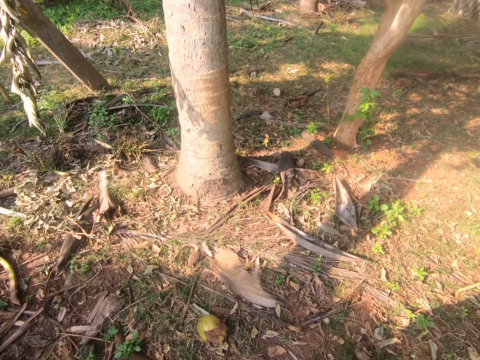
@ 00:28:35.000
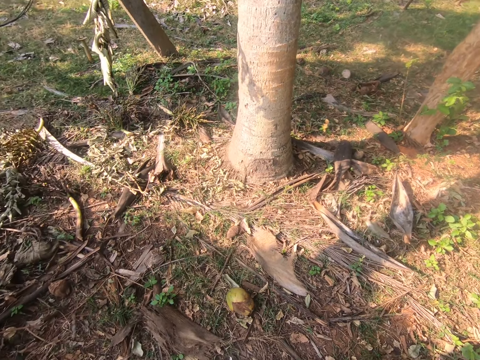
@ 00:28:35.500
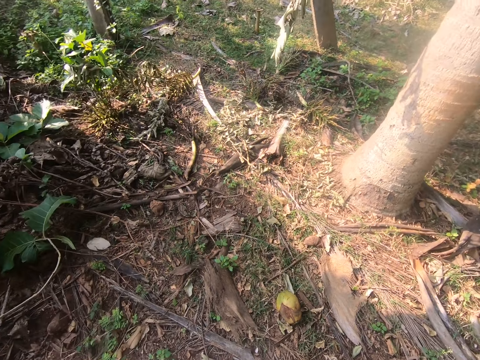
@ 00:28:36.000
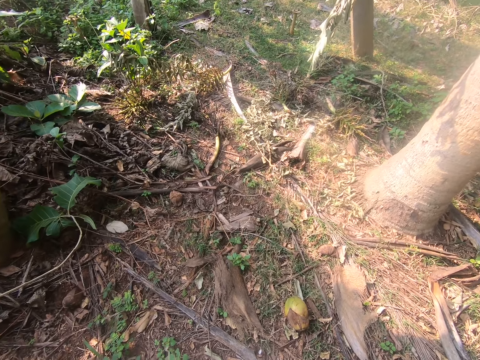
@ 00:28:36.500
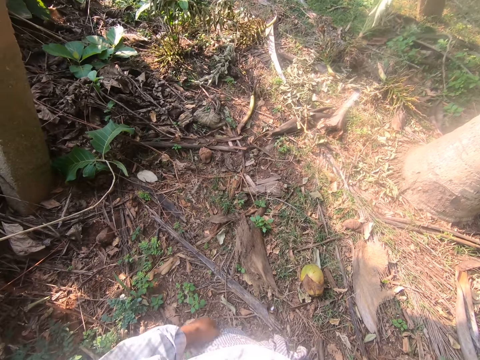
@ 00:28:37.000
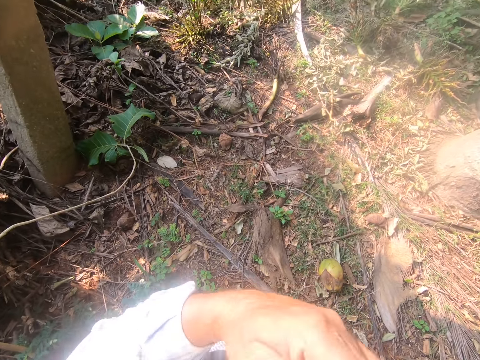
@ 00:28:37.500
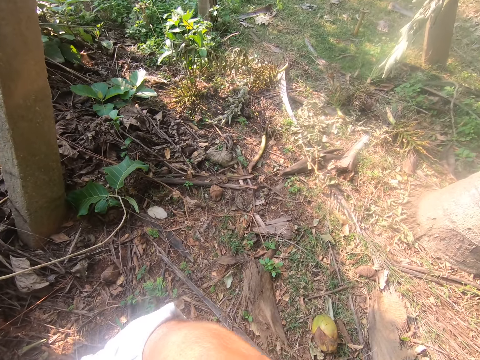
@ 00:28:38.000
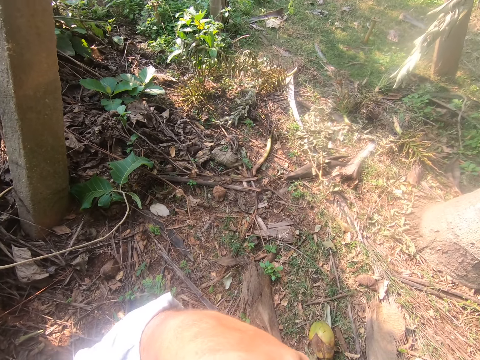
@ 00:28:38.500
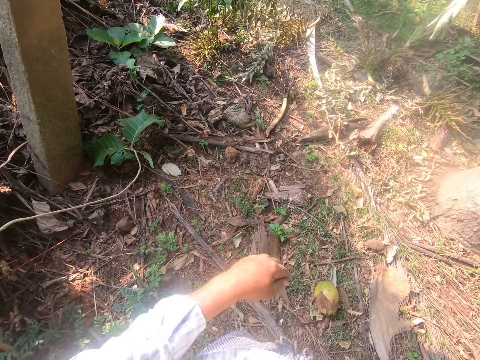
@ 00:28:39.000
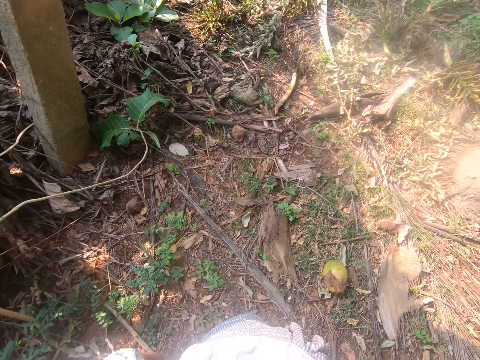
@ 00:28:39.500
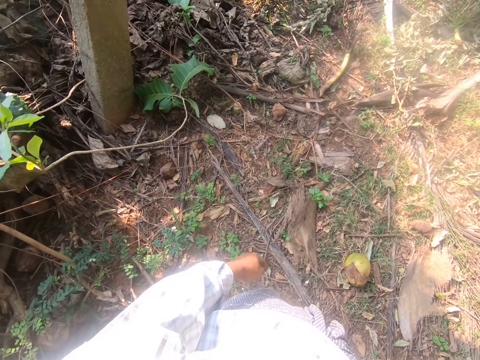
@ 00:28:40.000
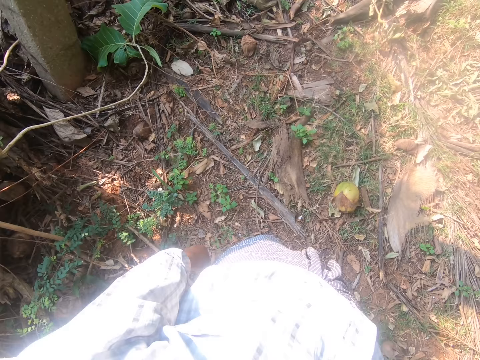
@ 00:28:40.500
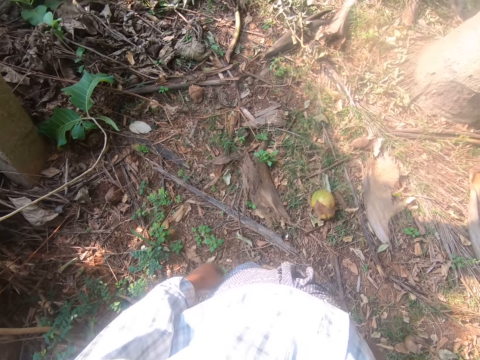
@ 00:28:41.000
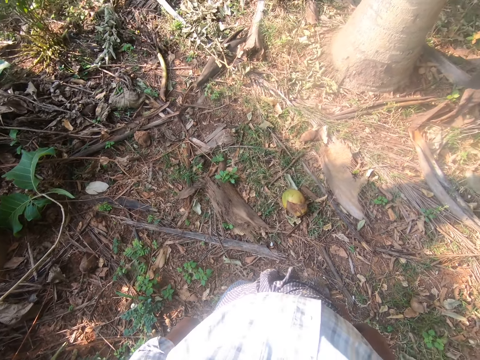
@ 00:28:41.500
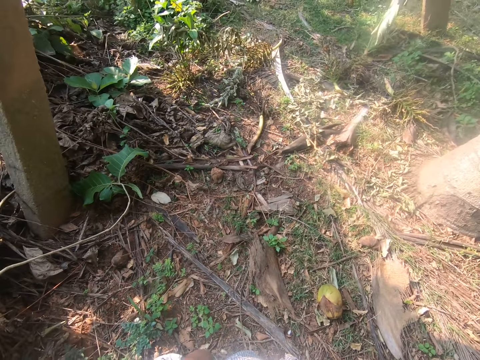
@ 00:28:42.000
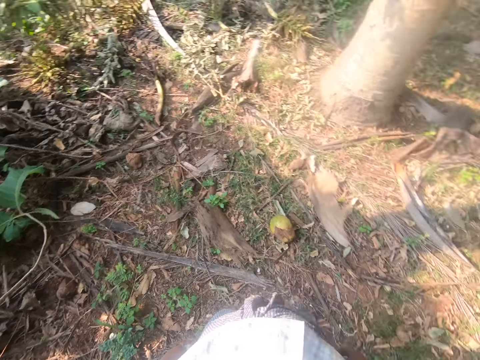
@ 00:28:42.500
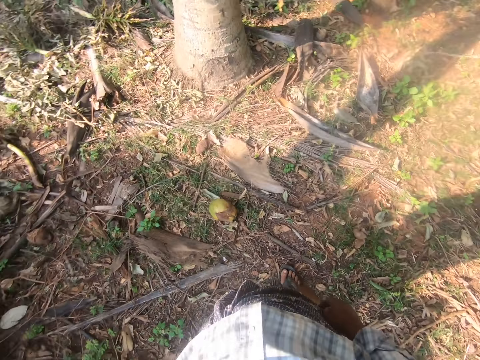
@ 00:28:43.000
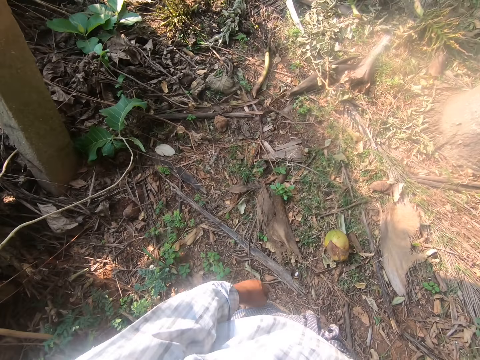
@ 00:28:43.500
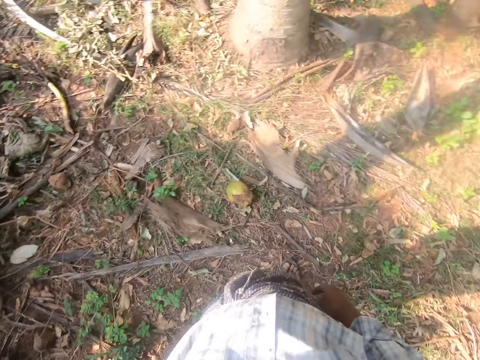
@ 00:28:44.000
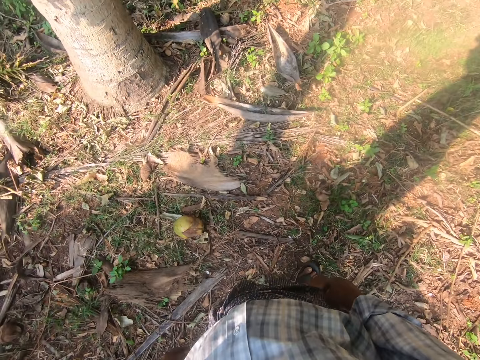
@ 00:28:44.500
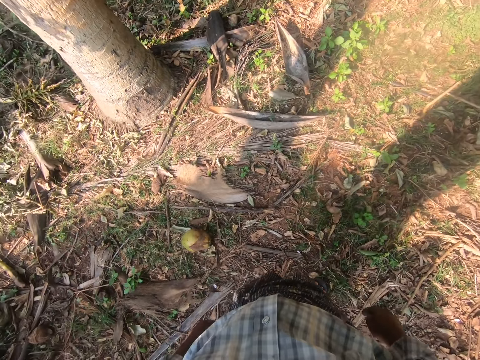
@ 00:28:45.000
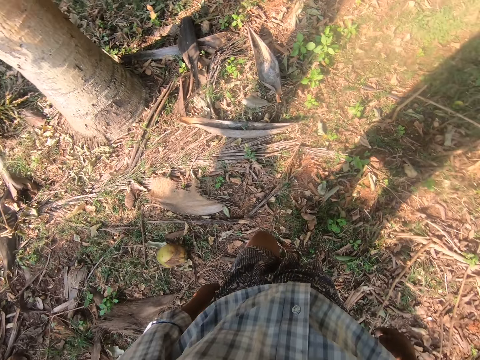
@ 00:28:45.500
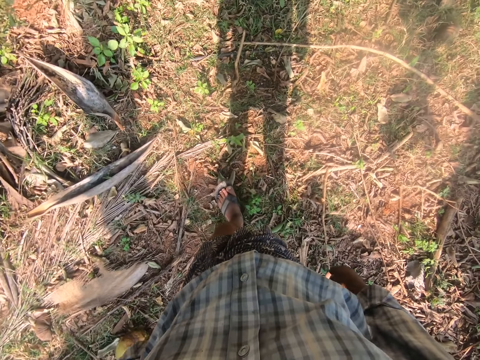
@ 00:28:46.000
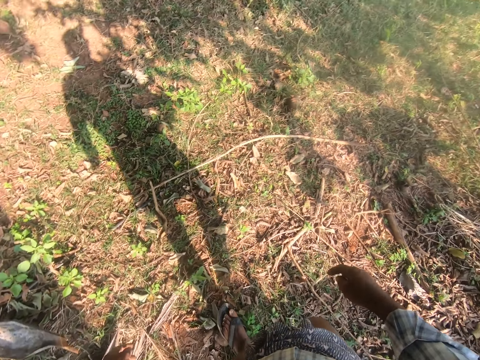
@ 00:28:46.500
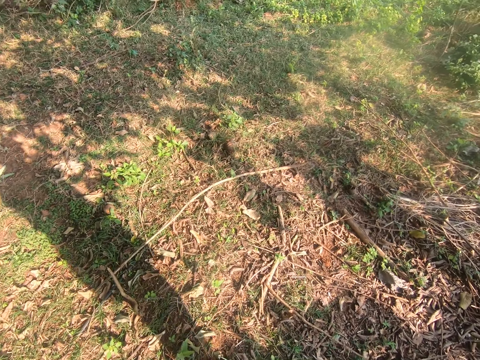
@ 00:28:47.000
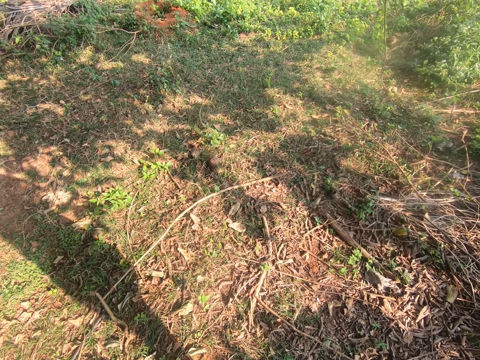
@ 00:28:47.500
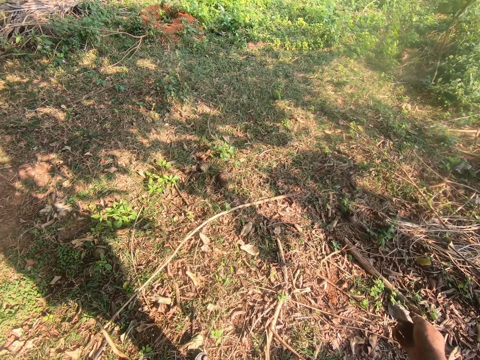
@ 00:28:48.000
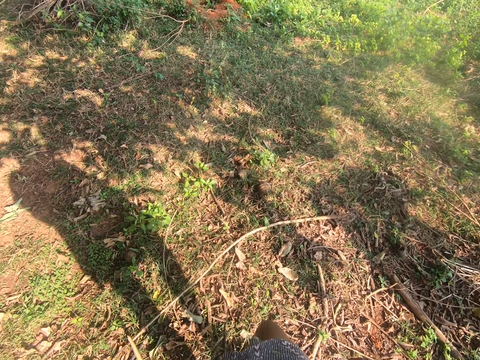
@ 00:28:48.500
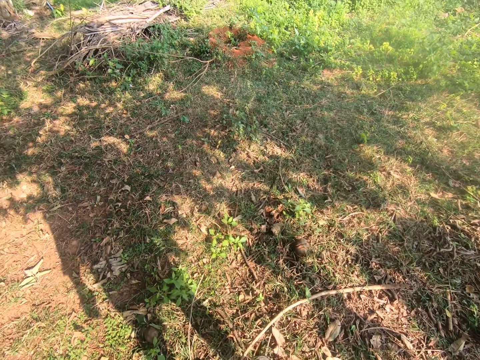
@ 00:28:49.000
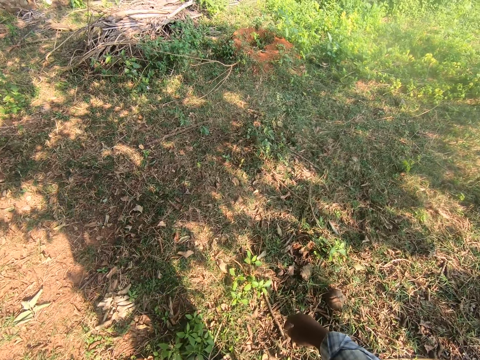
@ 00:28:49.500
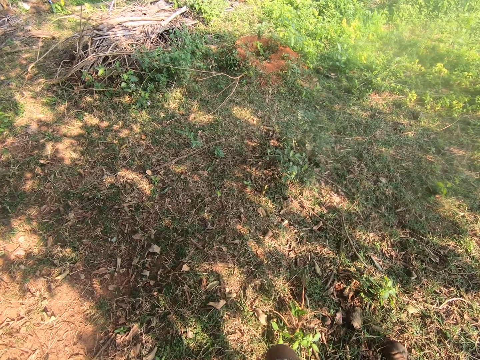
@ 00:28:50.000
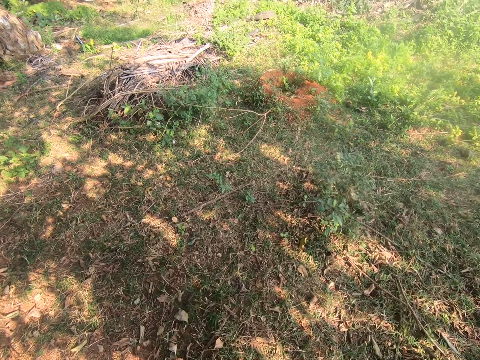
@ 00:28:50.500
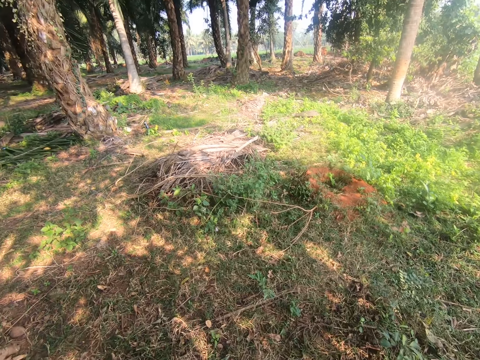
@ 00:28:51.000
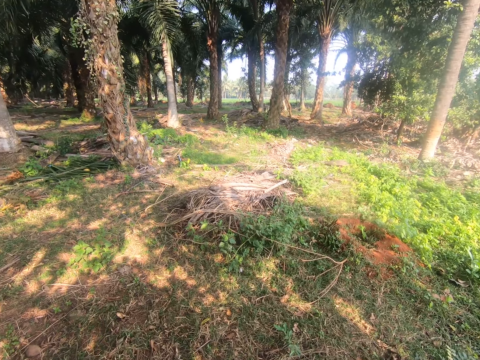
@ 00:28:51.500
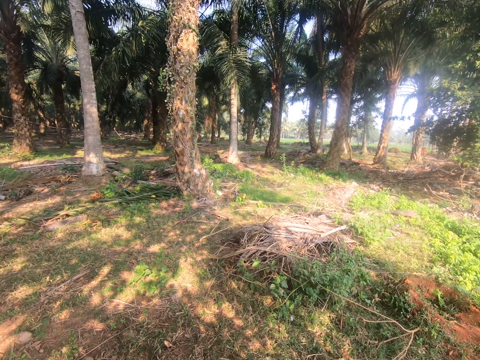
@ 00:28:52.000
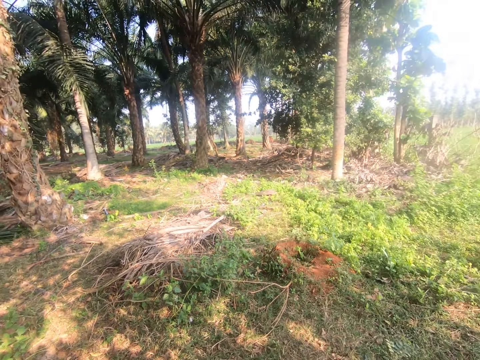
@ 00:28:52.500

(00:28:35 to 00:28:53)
The camera wearer lifts his left hand. He walks around the garden. He walks around the garden again.

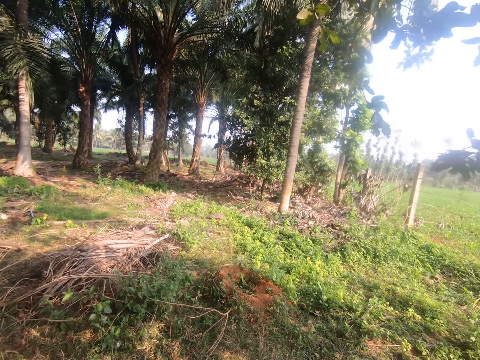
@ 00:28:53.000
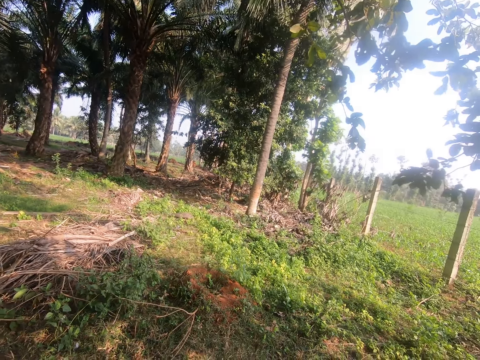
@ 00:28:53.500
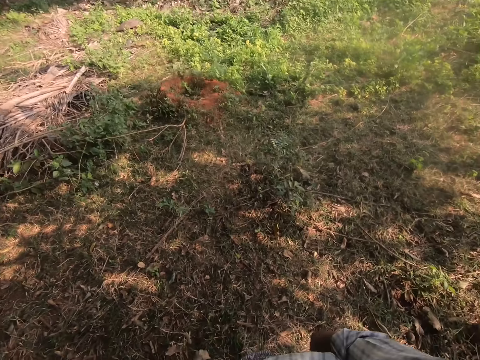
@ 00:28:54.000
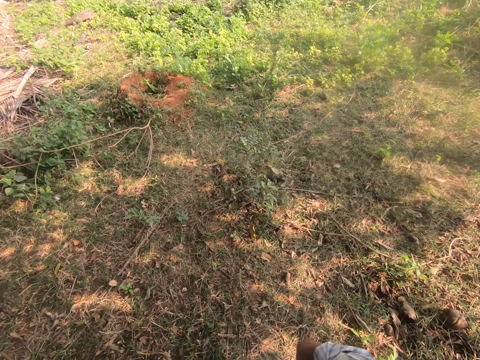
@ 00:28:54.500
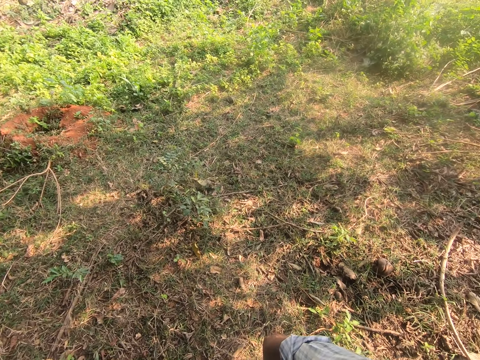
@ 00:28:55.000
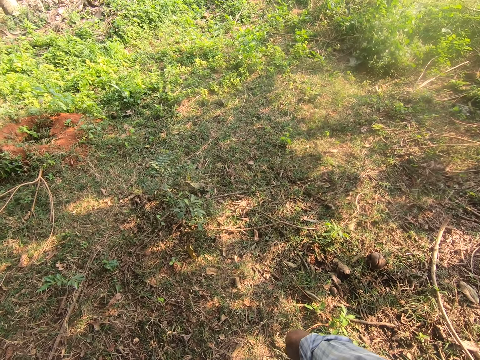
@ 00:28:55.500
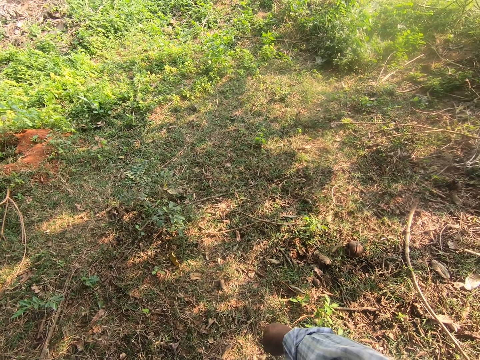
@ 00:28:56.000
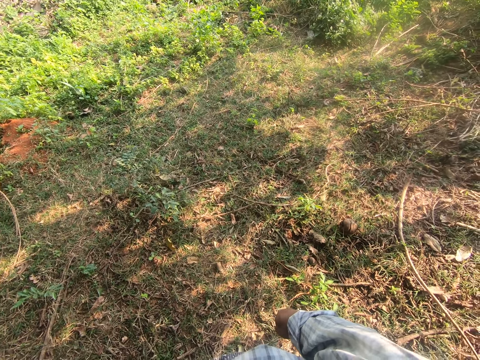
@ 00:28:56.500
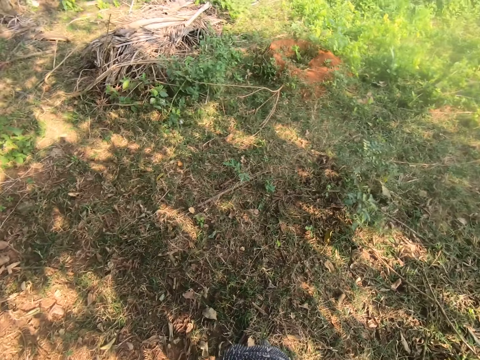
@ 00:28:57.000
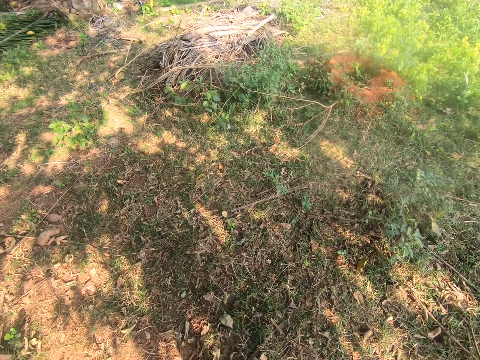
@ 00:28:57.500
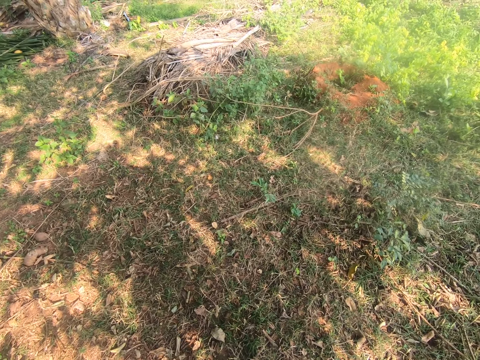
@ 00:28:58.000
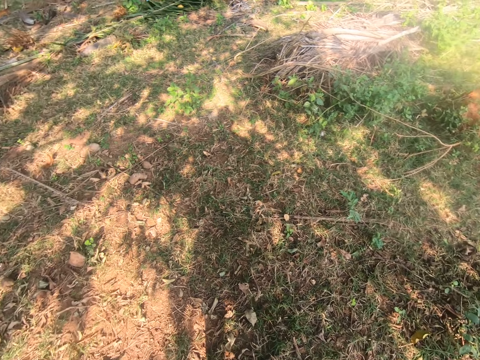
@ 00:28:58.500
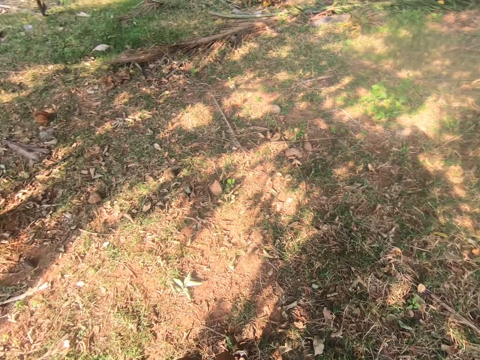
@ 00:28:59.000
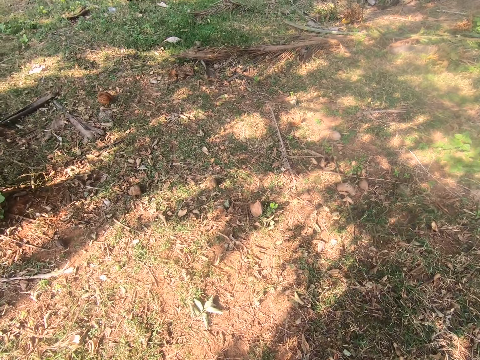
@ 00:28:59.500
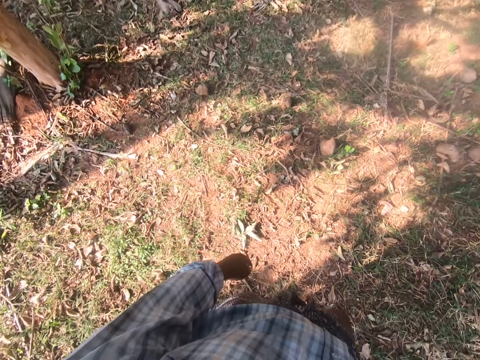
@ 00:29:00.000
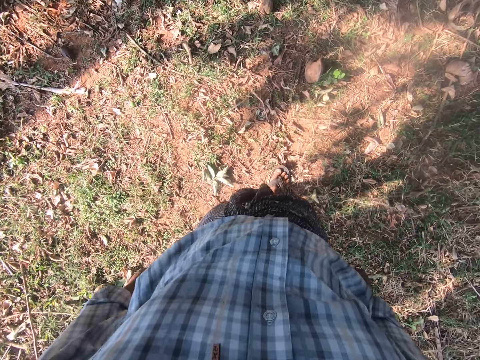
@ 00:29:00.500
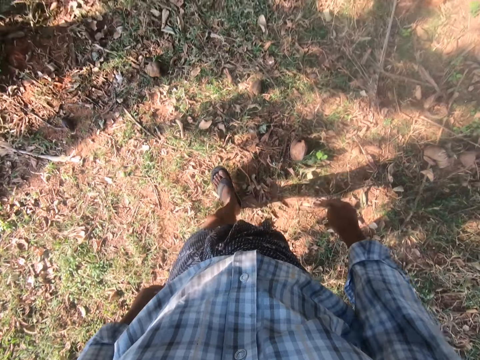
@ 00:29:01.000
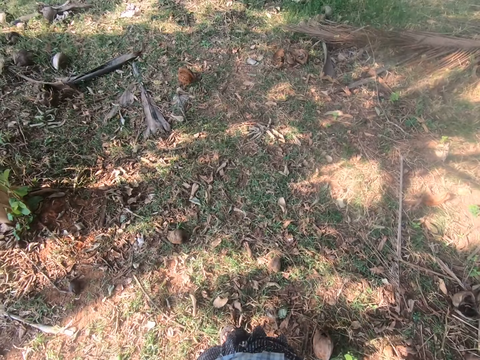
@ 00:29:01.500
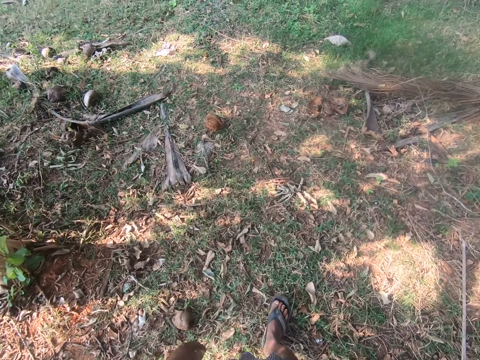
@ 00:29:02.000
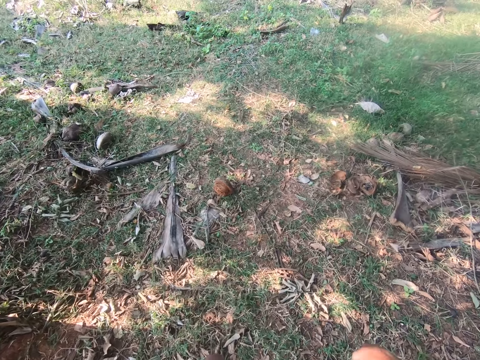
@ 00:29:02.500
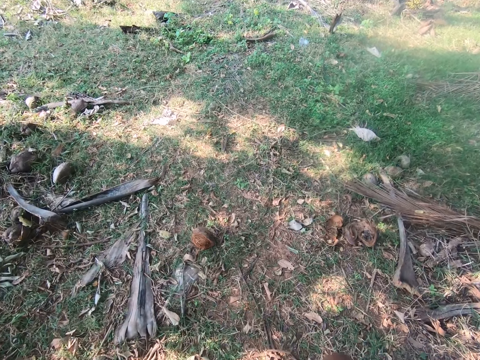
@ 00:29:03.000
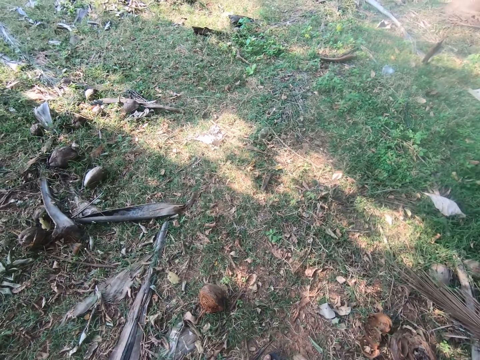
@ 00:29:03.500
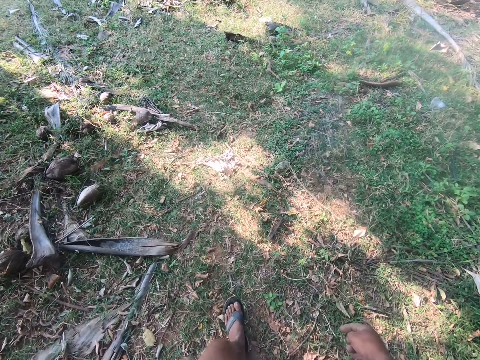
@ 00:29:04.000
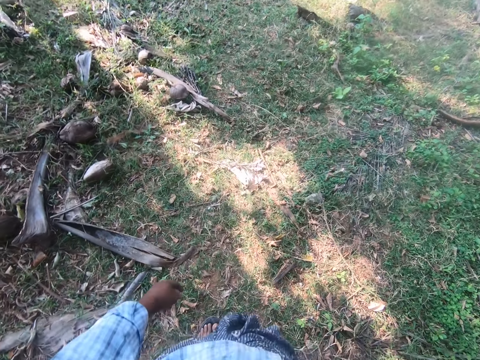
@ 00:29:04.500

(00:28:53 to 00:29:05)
The camera wearer walks away from the coconuts. They walk around the garden.
